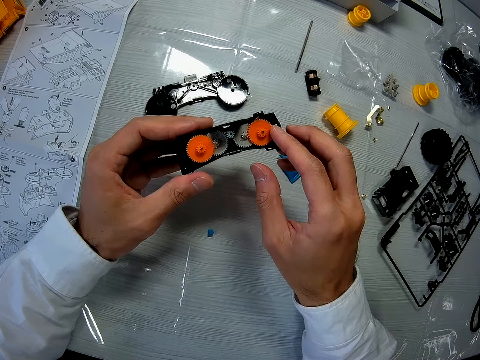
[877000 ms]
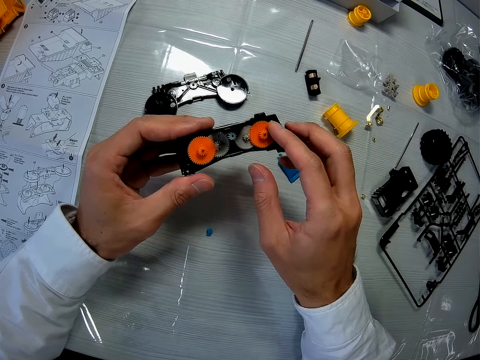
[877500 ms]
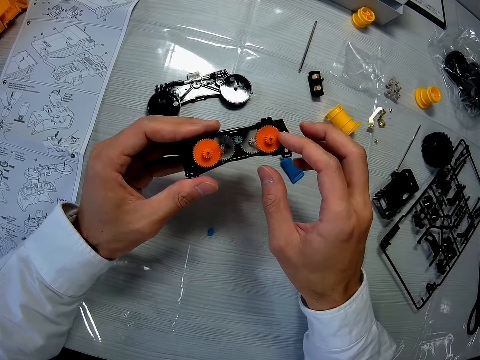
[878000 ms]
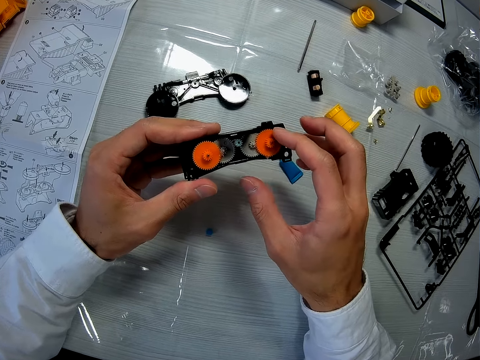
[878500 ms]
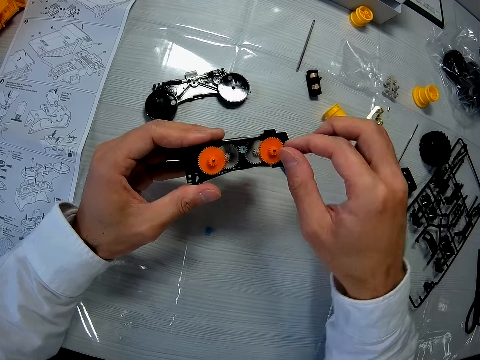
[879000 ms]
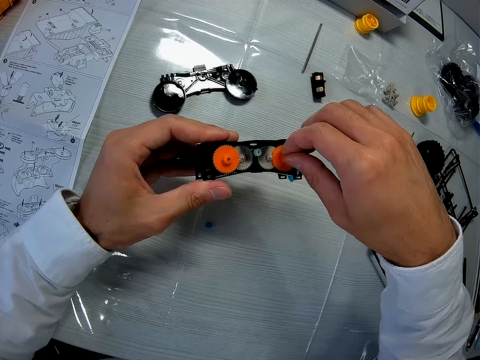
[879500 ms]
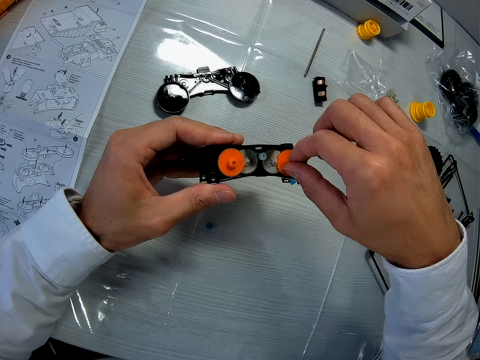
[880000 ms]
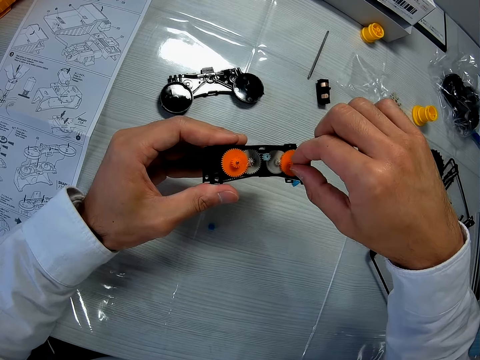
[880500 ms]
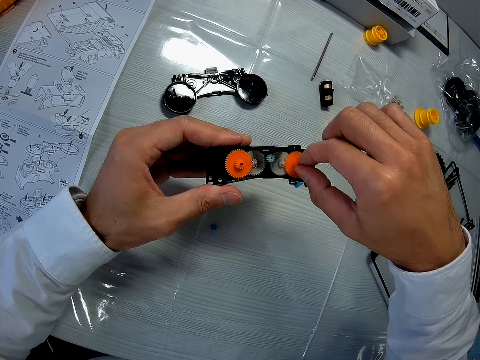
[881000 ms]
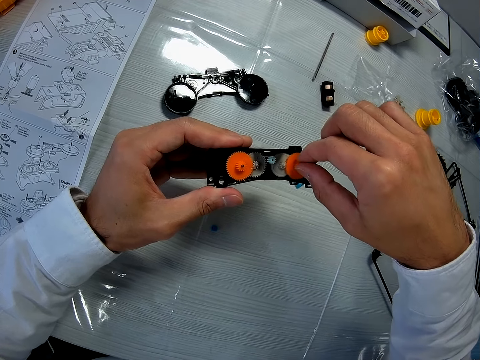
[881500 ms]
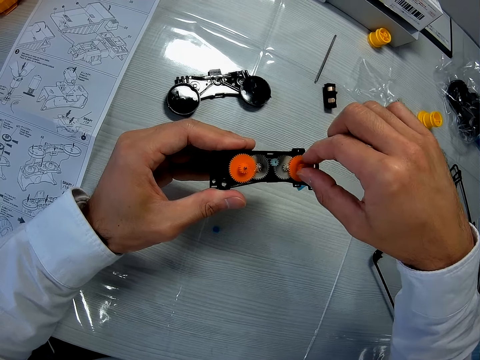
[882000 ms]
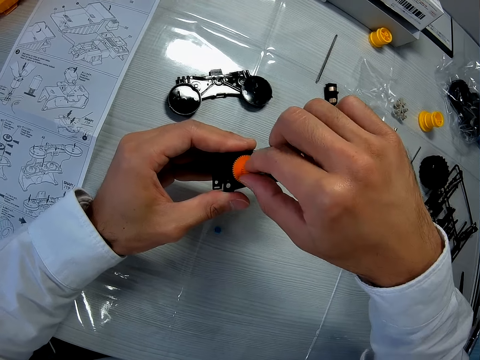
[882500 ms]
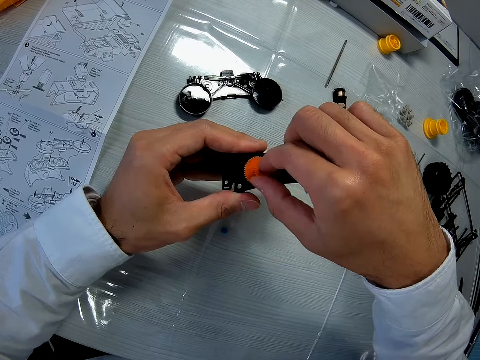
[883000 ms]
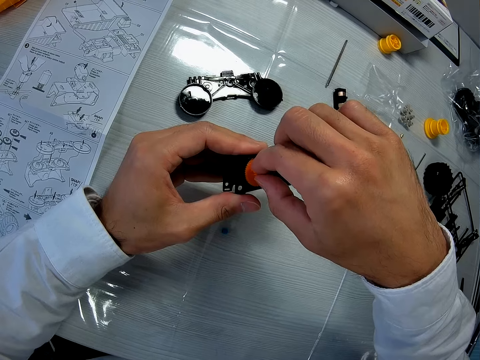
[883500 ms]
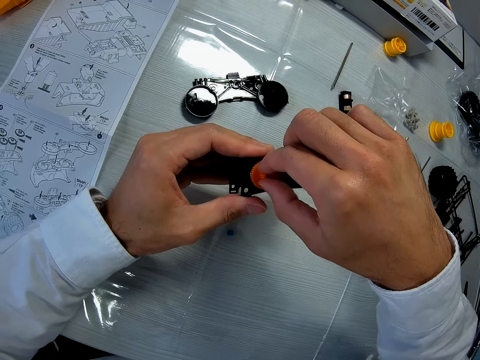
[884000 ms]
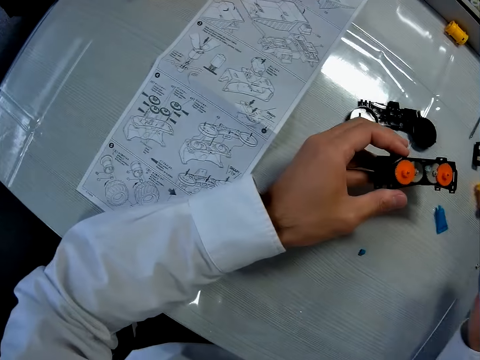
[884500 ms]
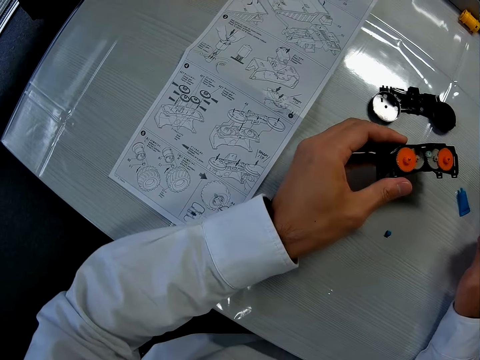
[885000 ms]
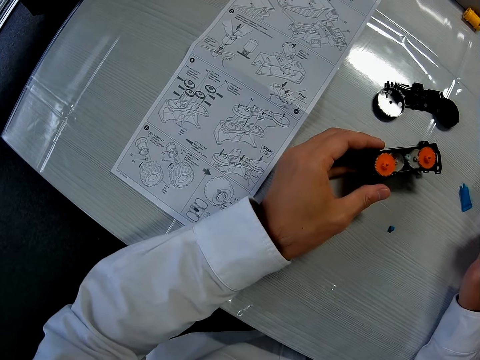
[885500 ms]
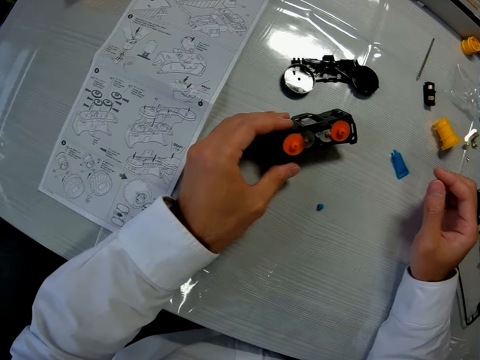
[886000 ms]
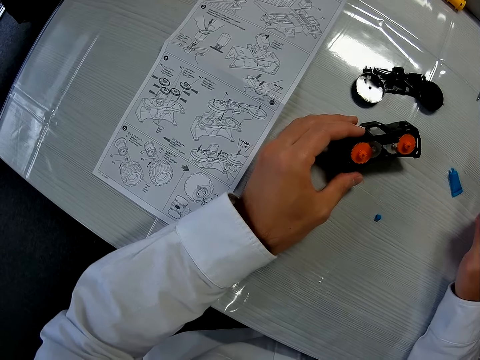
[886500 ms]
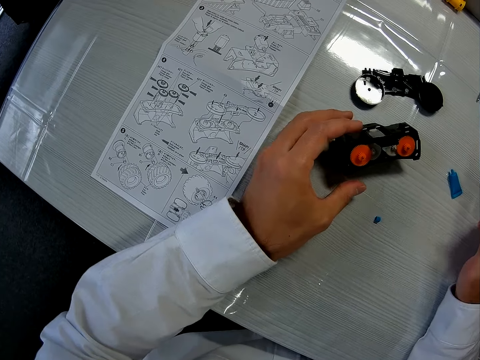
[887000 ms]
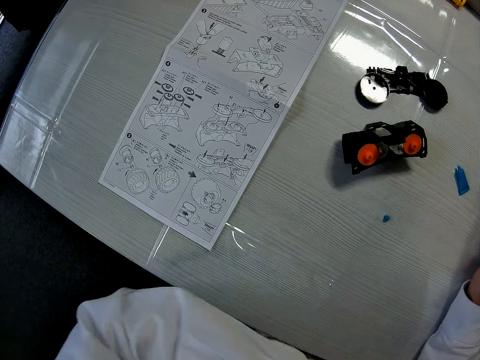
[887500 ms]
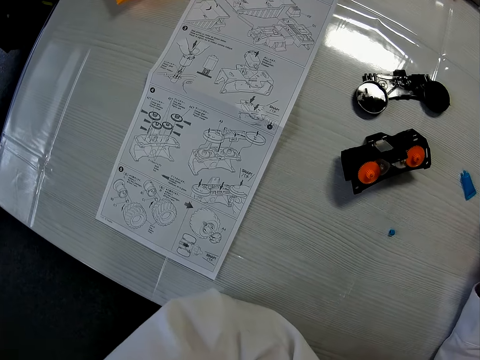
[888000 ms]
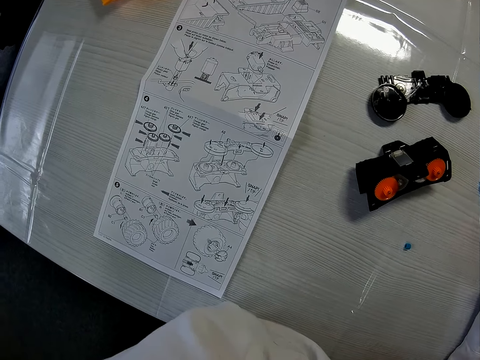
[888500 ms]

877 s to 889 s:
The camera wearer adjusts the third piece on the mechanical model or artwork. They adjust the second piece on the mechanical model. They drop the mechanical model on the table.

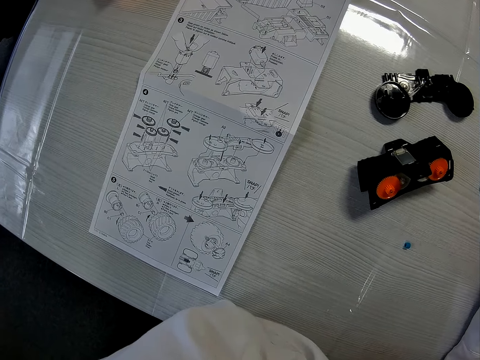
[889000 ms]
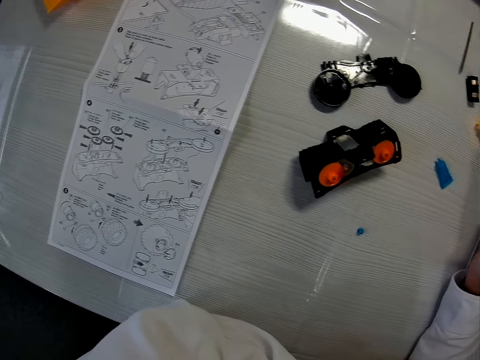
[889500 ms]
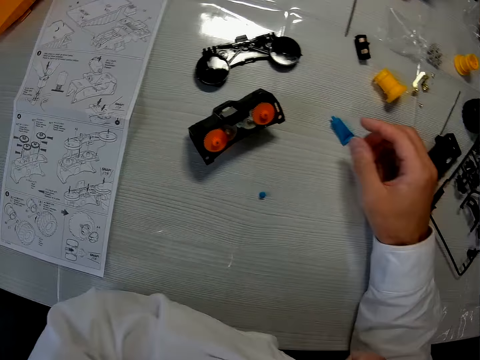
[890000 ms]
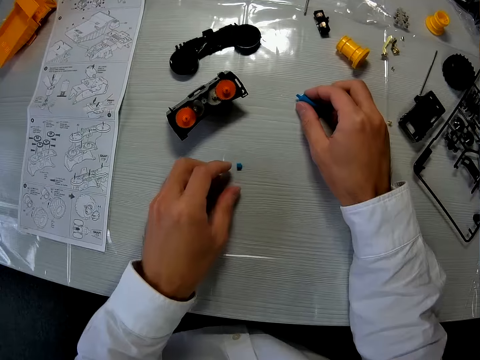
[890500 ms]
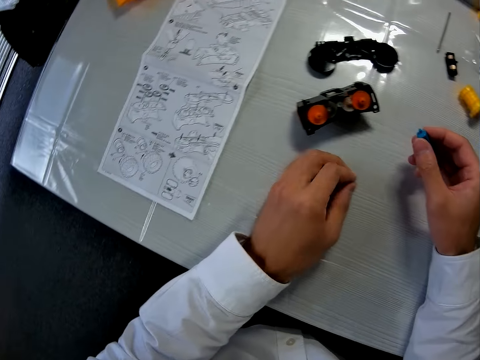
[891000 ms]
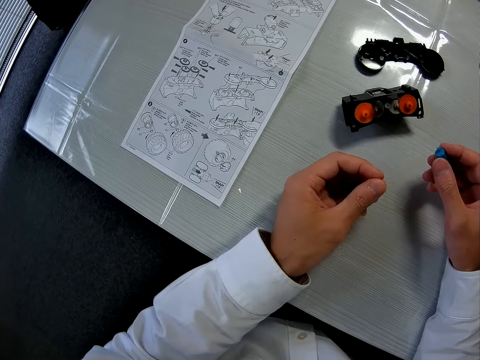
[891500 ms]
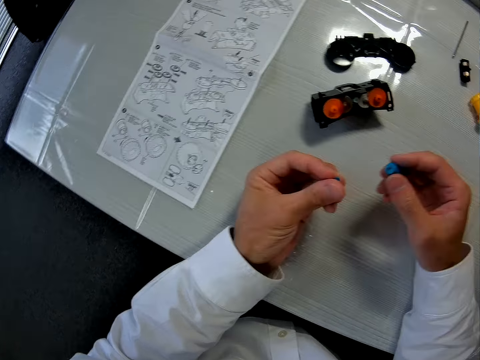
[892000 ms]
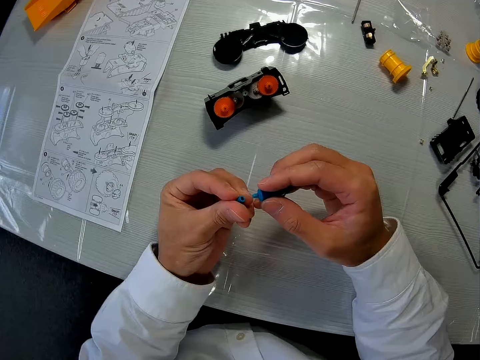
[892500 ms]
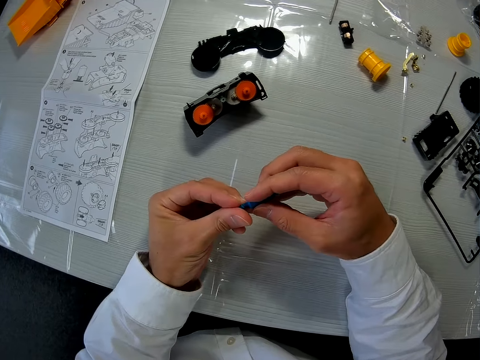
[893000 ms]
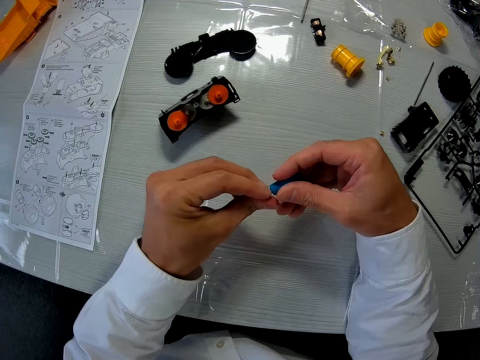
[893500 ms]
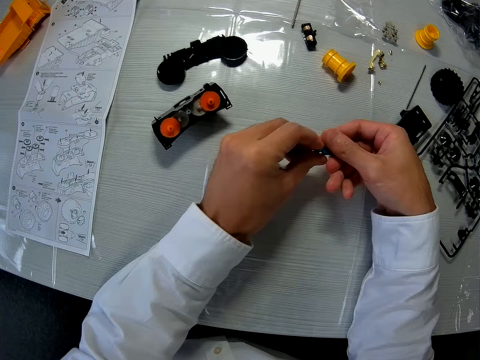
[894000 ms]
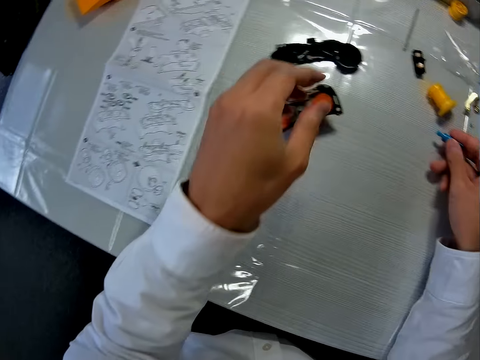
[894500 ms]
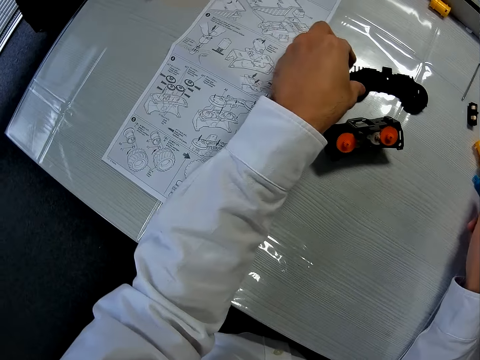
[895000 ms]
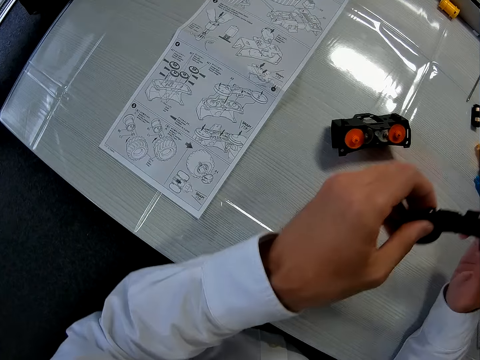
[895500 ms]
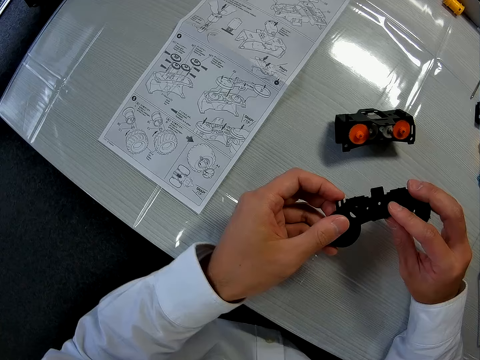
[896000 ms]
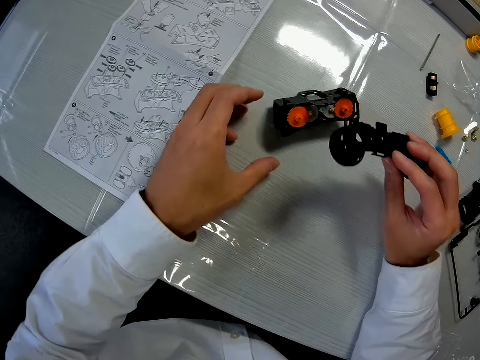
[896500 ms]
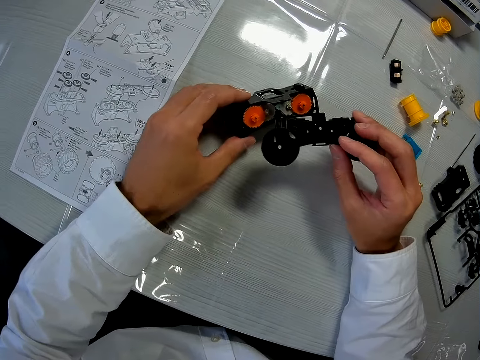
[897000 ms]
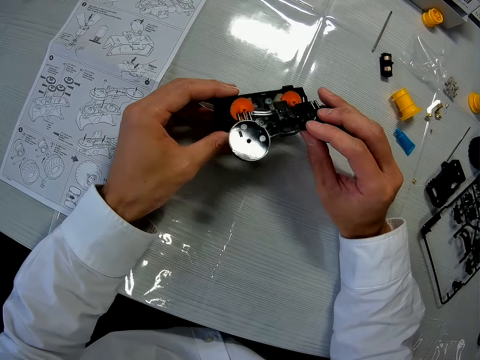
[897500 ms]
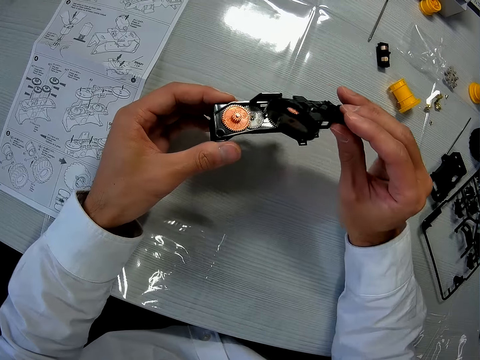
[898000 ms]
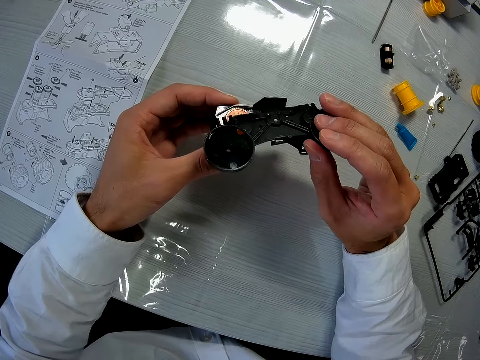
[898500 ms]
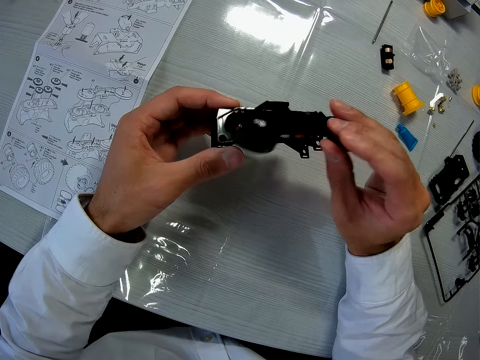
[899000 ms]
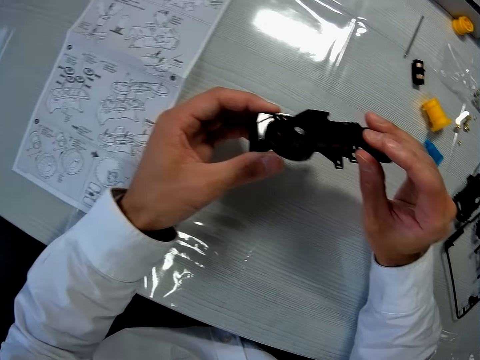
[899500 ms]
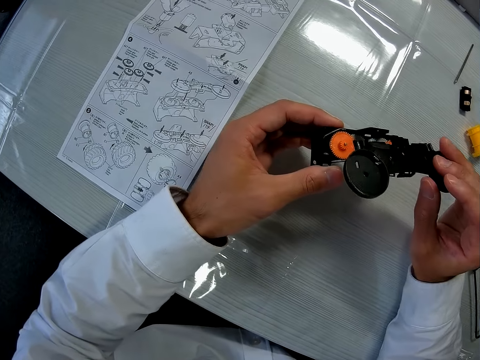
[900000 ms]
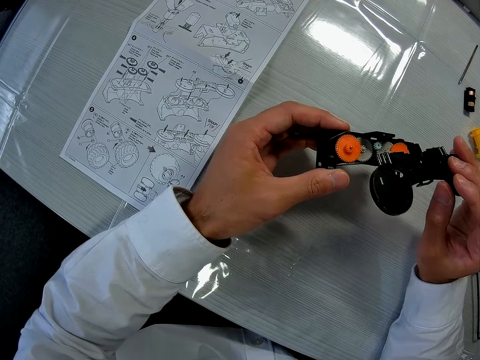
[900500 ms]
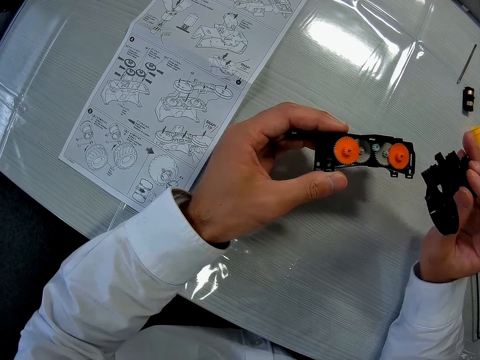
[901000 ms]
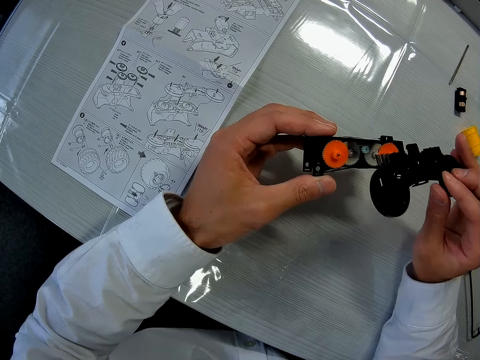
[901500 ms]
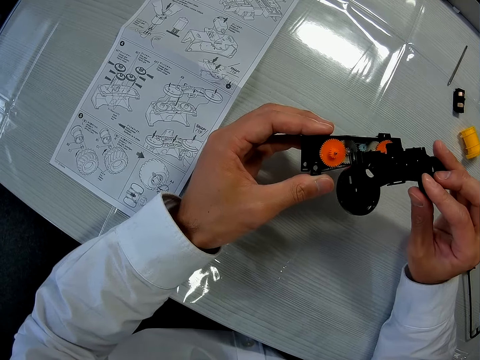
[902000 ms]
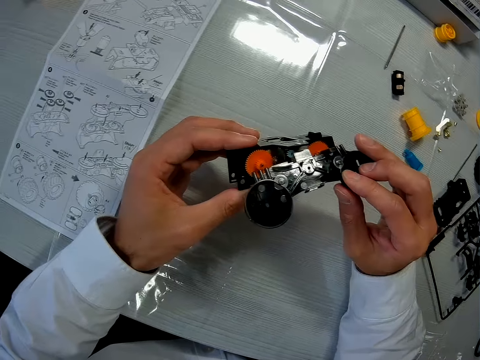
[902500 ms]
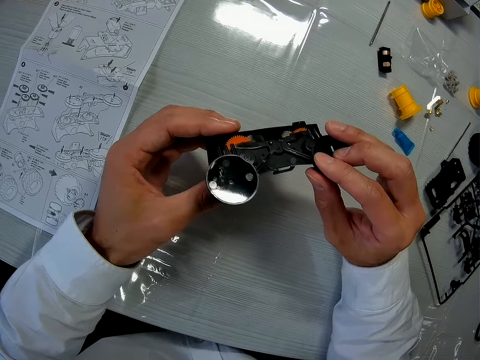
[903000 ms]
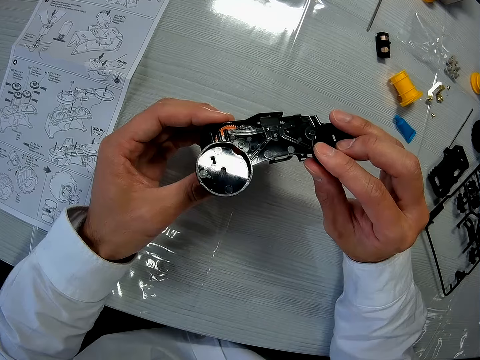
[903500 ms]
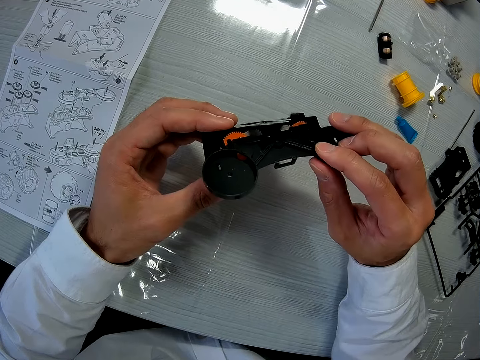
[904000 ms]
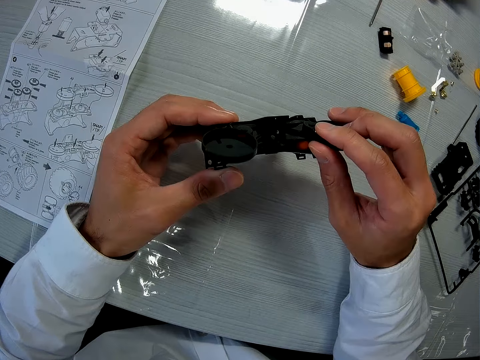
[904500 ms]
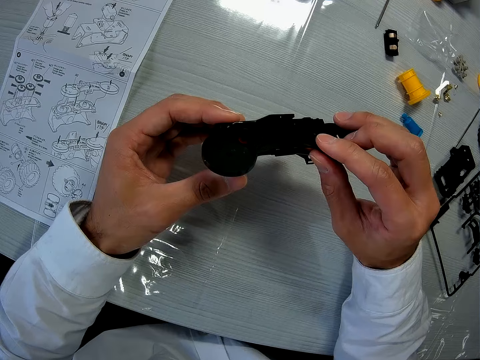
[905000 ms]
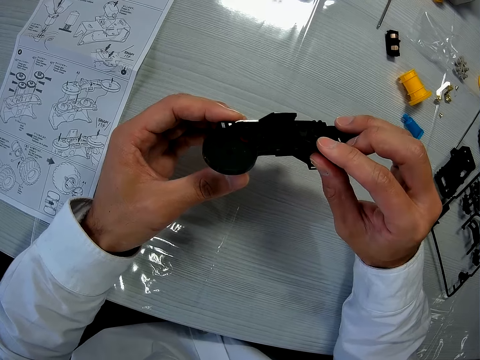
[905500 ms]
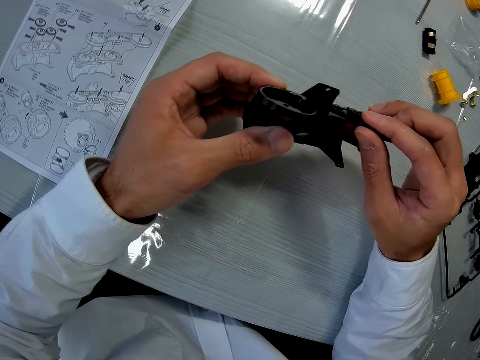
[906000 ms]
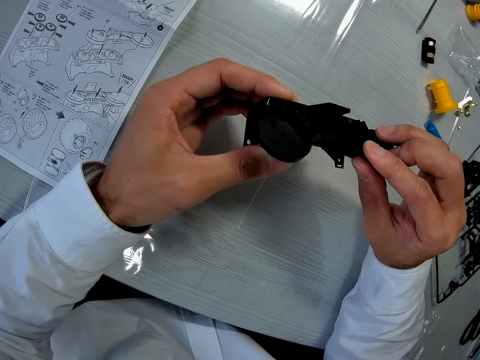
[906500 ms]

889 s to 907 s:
The camera wearer picks the tube of glue from the table with his right hand. He picks the cover of the tube of glue from the table with his left hand. He covers the tube of glue with the cover. He drops the tube of glue on the table. He picks a fifth piece from the table with his left hand, moves the piece from his left hand to his right hand, and picks up the mechanical model with his left hand. He holds the art piece and the artwork. He fixes the piece into the mechanical model with his right hand.
